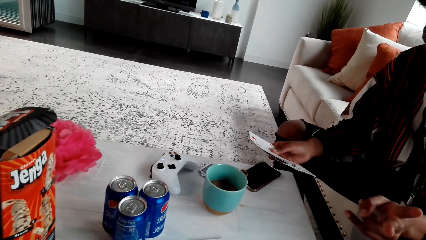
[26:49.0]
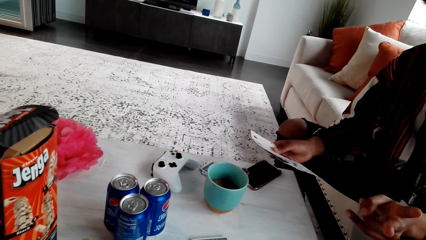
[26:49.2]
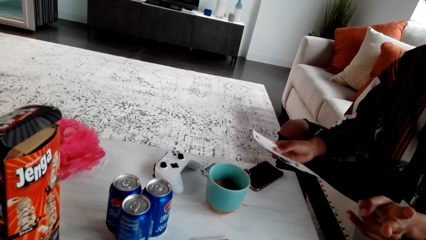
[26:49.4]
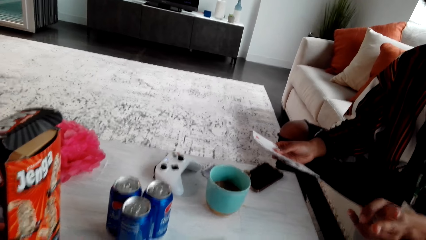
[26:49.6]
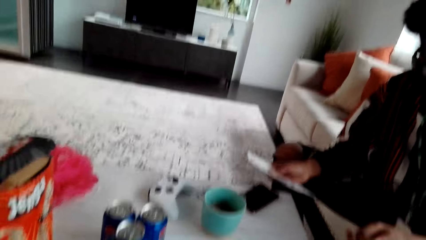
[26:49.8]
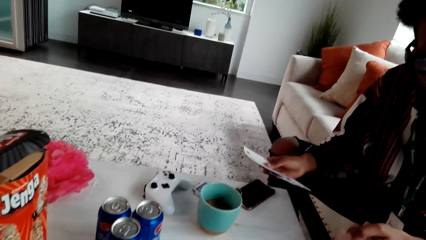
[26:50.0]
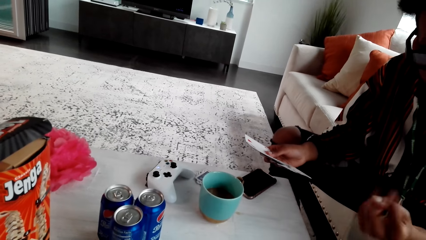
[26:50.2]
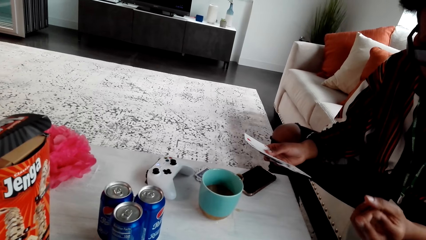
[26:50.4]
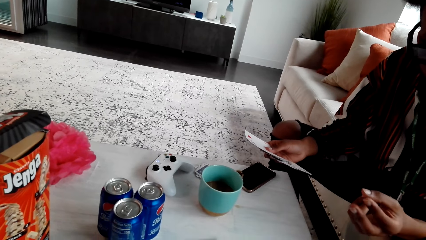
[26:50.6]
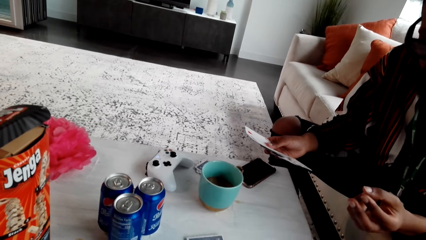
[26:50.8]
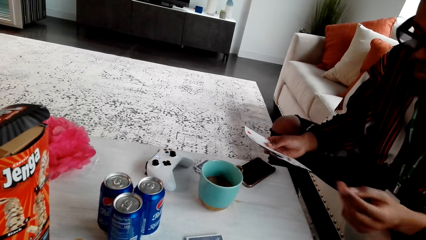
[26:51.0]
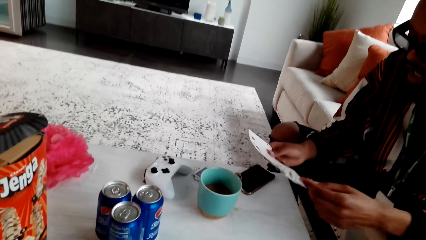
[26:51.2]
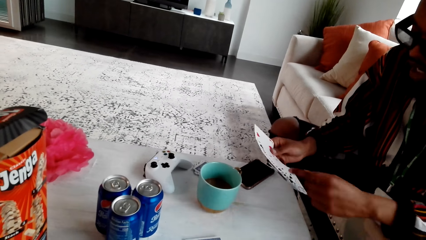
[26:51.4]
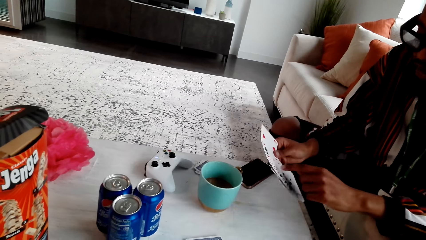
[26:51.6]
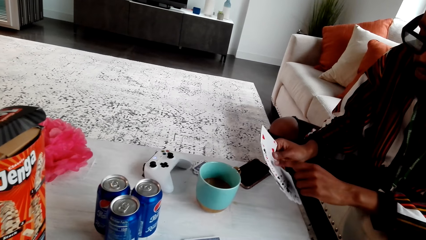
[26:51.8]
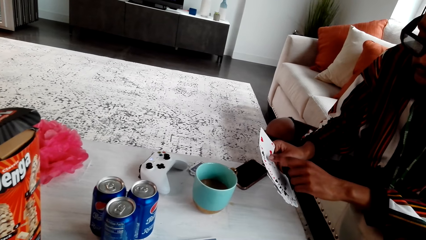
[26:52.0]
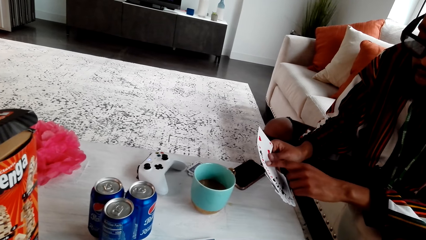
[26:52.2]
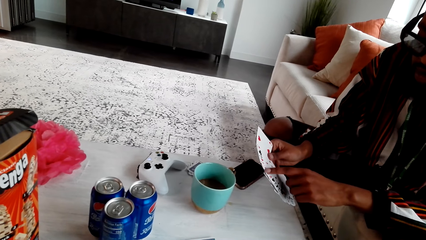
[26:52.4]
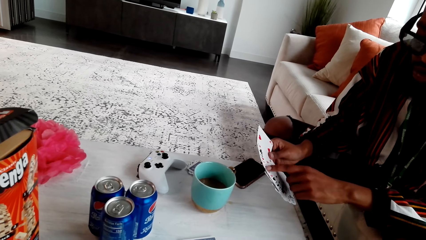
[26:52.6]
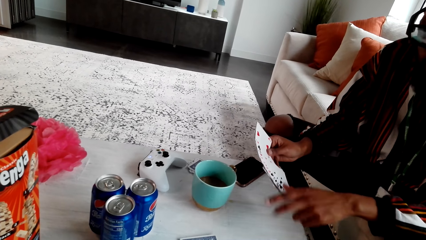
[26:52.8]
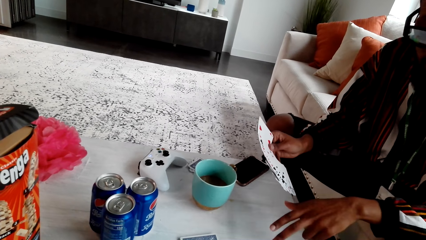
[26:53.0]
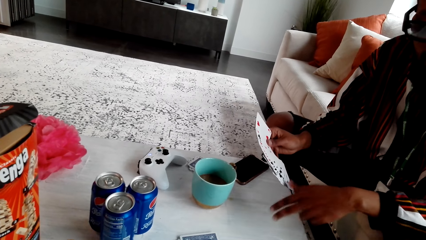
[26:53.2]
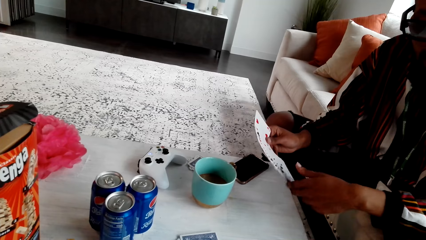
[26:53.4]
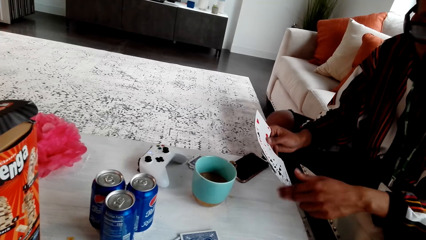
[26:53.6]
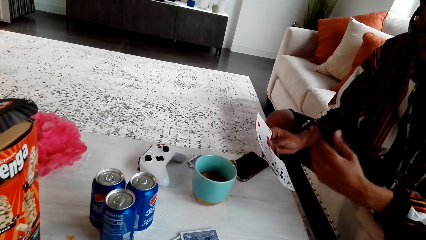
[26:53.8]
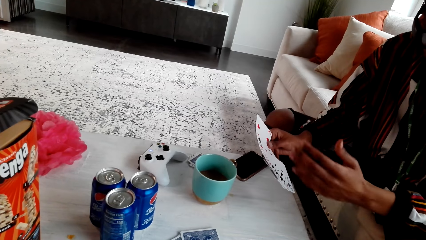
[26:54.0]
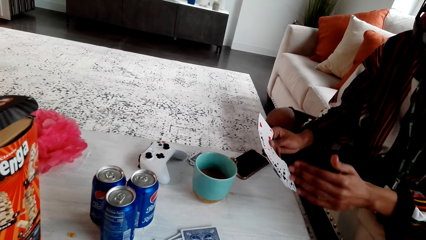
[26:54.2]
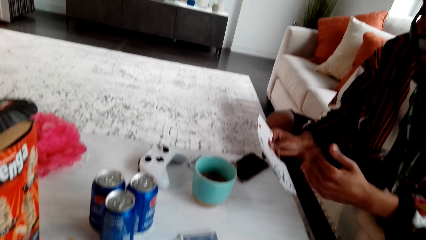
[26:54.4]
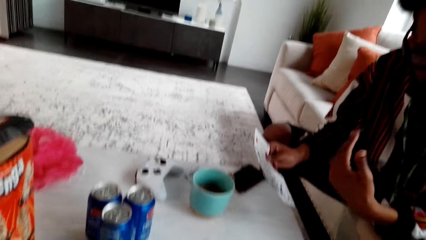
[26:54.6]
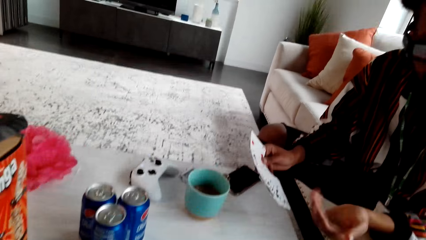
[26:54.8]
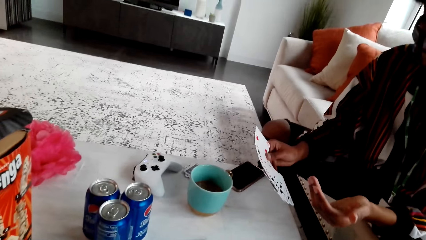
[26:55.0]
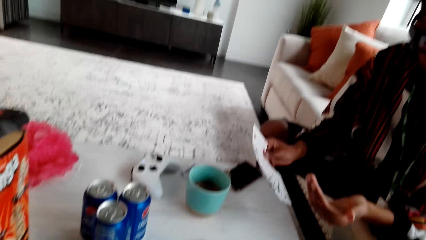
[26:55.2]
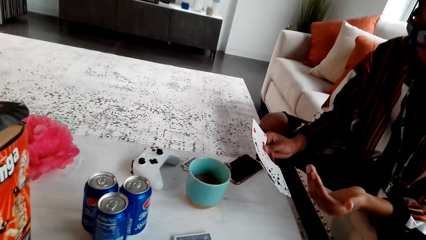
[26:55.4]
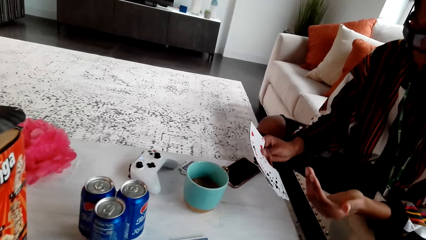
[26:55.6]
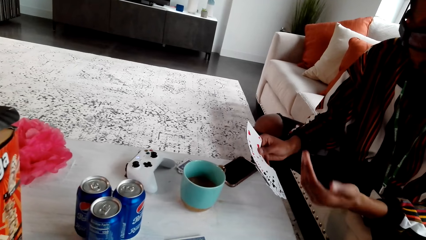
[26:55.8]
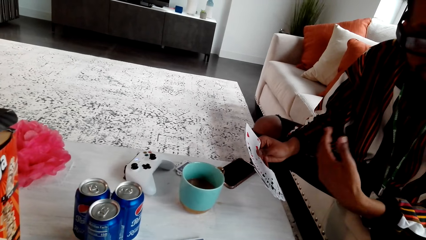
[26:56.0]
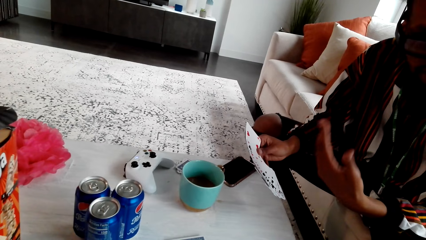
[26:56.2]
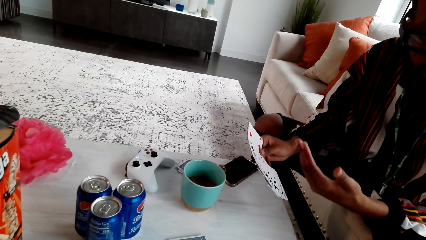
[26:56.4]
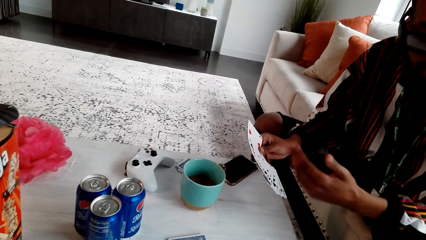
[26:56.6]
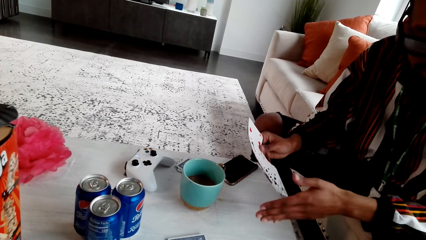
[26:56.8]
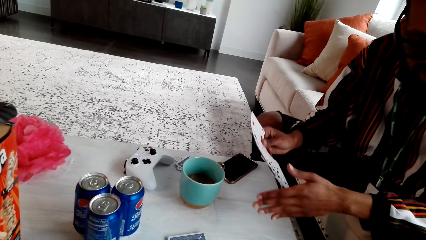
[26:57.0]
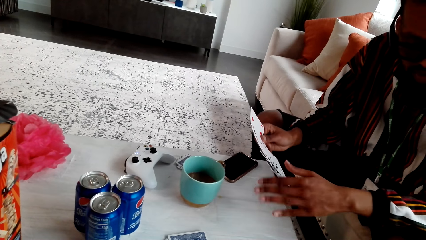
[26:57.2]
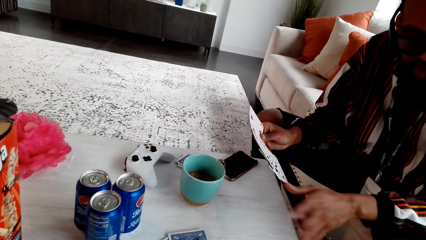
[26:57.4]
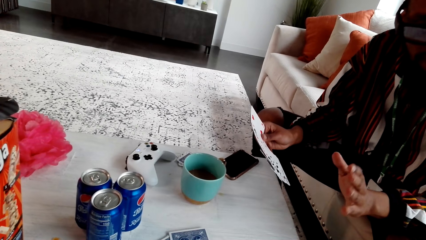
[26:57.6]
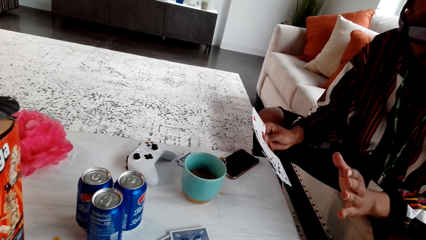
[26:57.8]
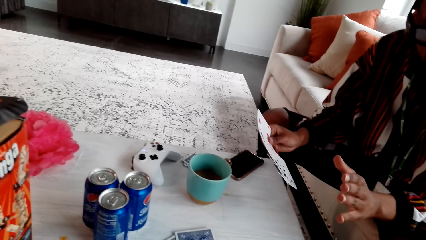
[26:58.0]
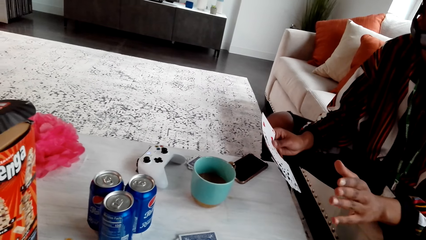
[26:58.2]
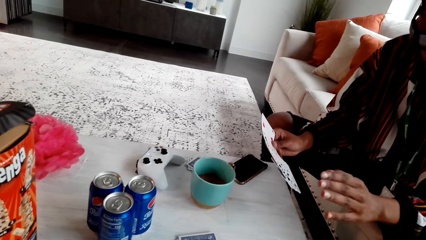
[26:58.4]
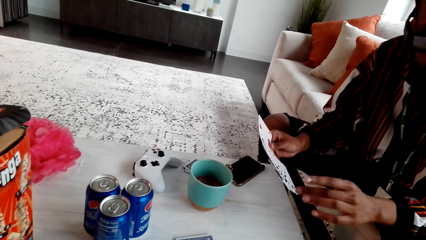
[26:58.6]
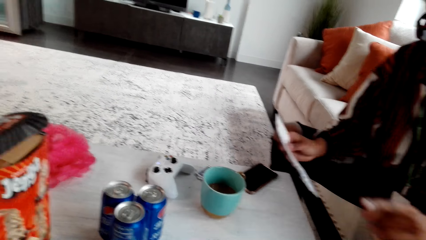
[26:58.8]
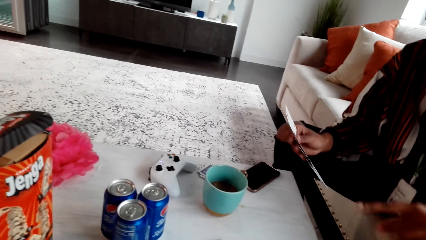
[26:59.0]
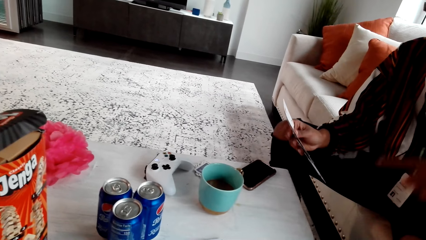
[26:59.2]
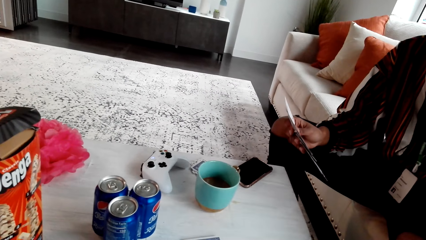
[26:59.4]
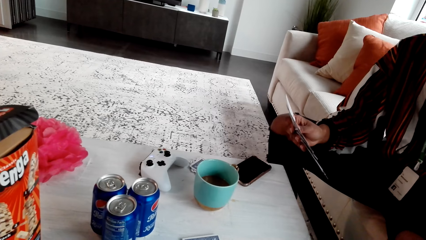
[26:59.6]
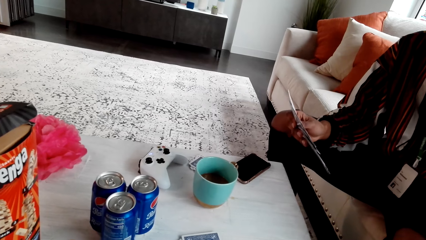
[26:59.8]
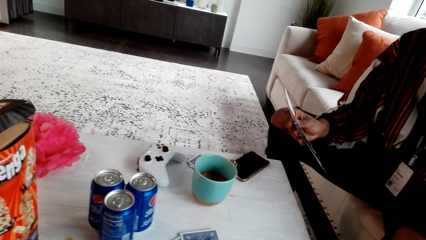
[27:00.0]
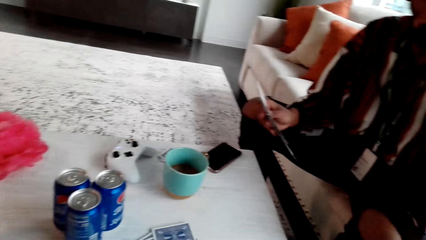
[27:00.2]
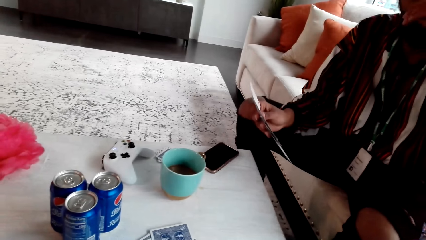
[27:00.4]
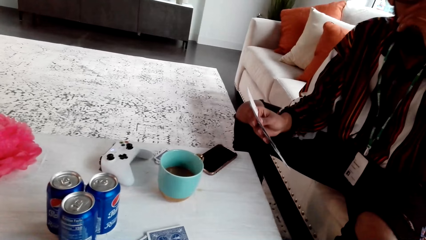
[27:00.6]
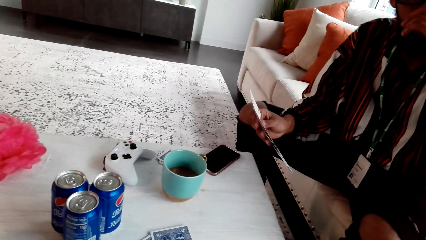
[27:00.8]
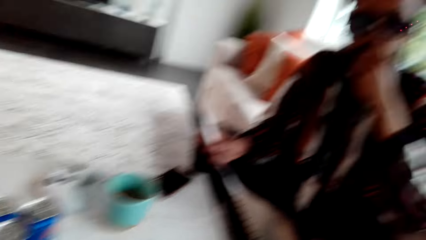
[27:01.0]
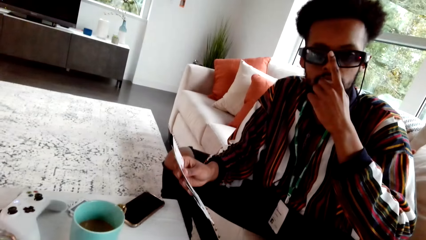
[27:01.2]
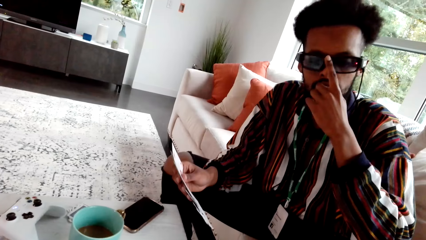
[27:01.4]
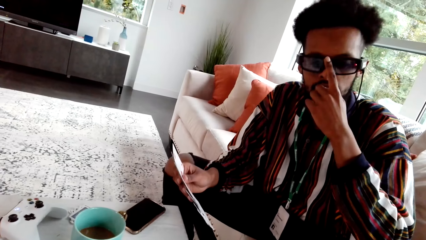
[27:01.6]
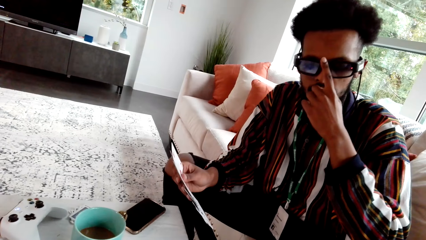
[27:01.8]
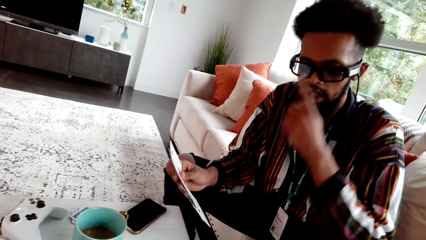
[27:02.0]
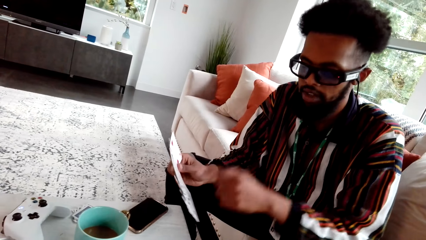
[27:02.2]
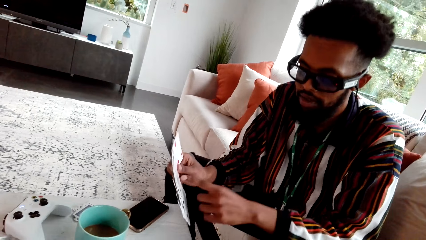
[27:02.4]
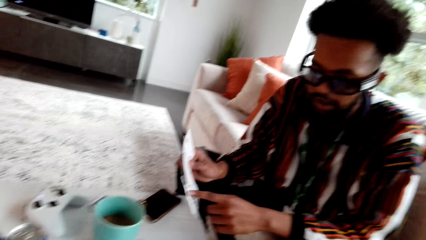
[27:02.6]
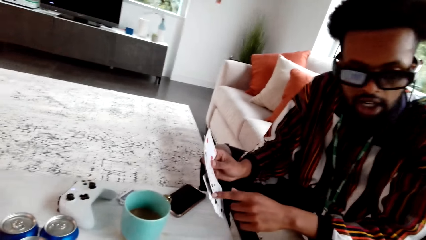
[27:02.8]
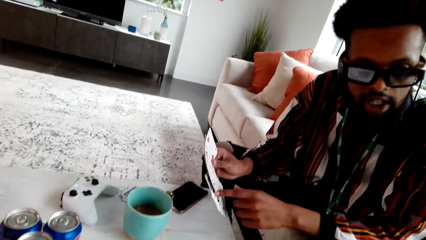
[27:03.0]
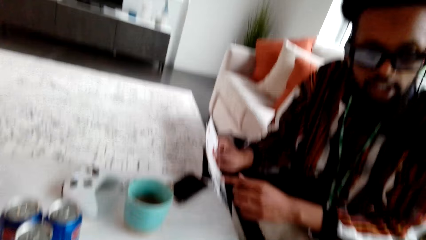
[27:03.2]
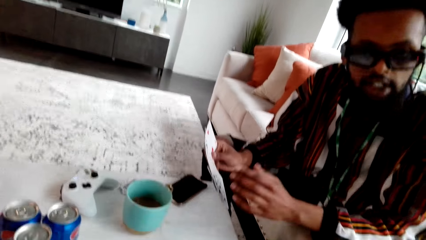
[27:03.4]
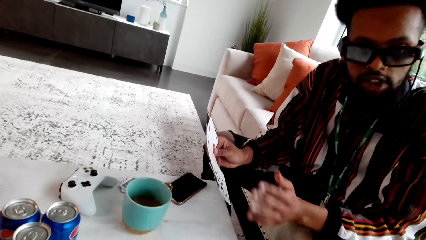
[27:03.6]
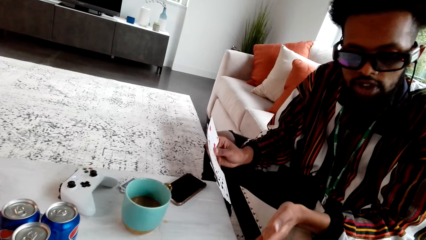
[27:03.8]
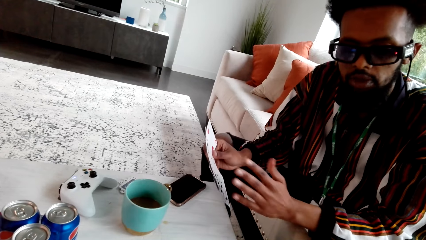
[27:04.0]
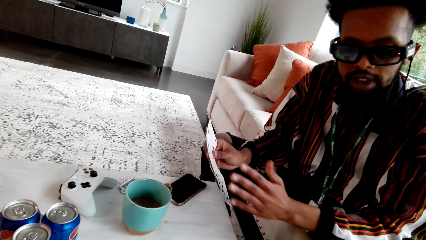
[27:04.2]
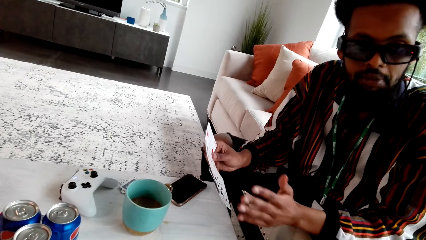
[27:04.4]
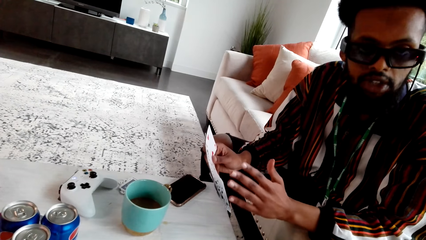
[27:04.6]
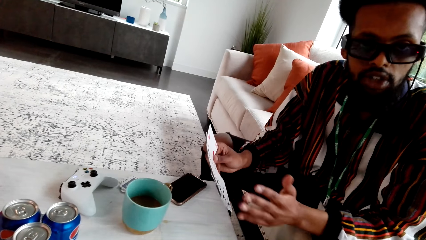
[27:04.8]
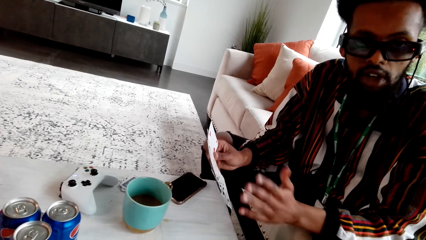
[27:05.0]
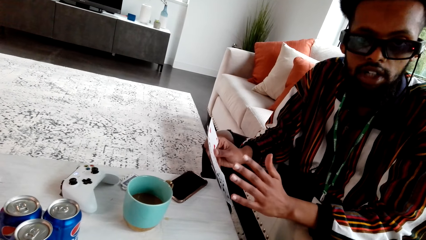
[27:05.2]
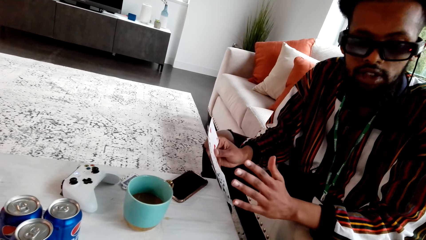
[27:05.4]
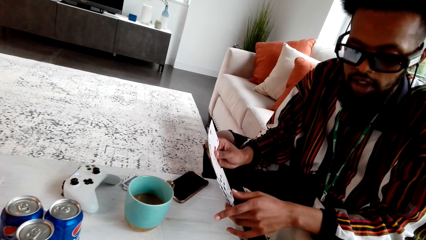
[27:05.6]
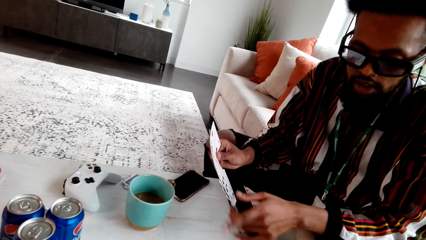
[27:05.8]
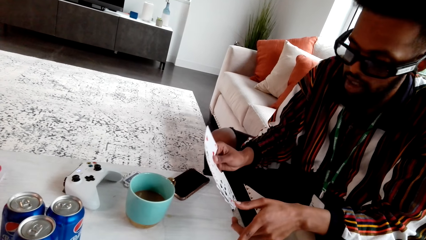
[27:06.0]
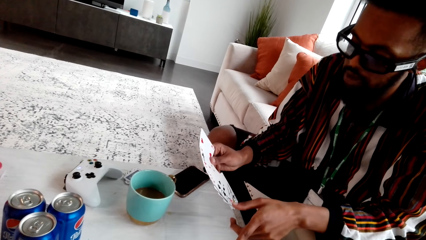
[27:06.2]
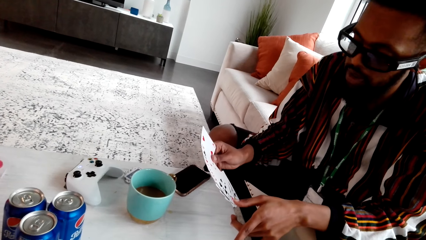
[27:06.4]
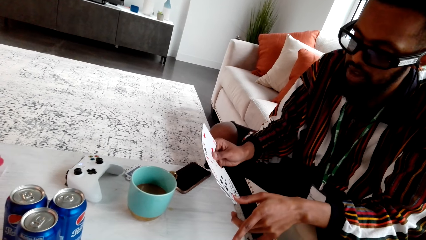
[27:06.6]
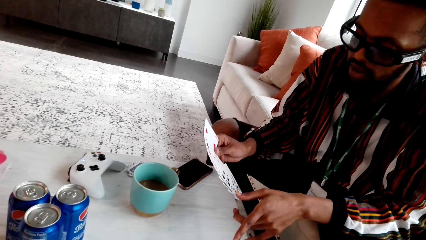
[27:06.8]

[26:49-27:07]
The camera wearer nods their head. A man touches cards. The man touches the cards again. The man moves his hand. The camera wearer nods their head. They nod their head again. The man pushes his glasses. The man touches the cards, points at the cards, and moves his hand. The man speaks to the camera wearer.
